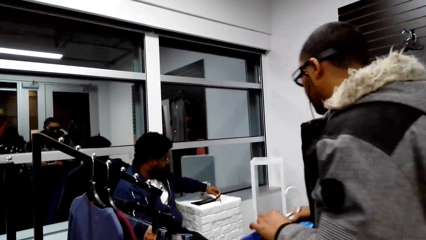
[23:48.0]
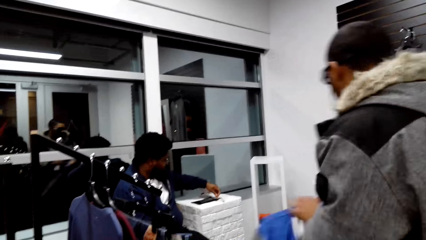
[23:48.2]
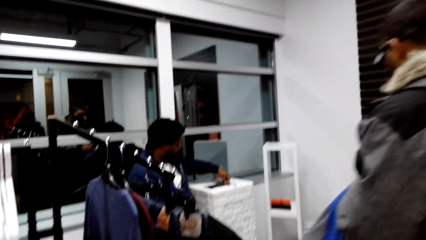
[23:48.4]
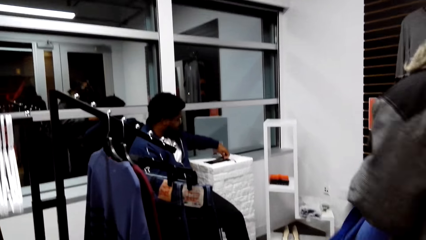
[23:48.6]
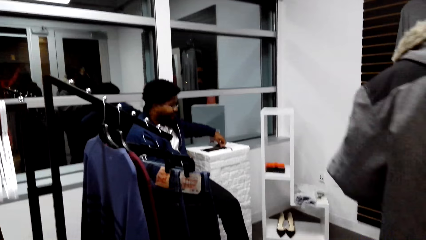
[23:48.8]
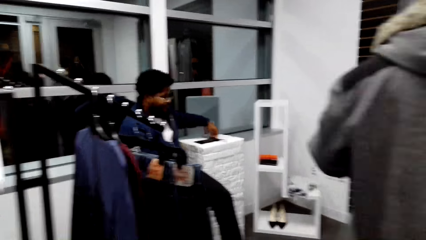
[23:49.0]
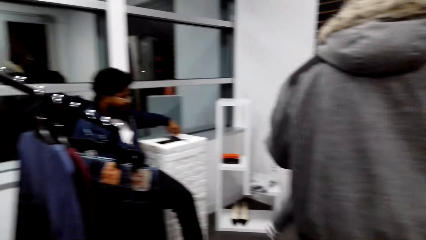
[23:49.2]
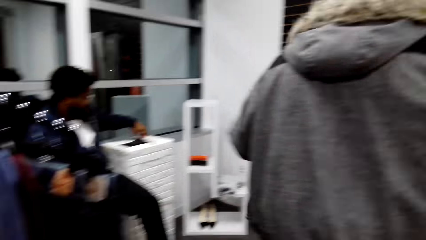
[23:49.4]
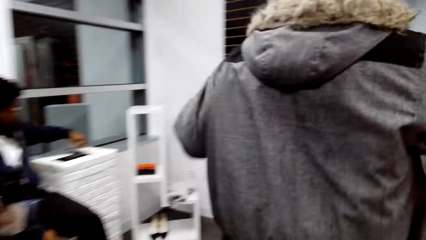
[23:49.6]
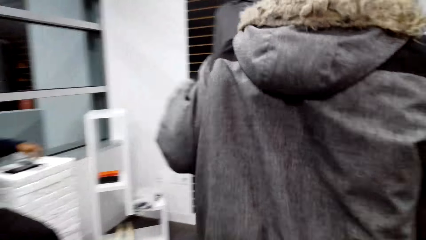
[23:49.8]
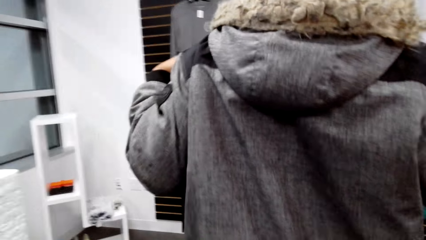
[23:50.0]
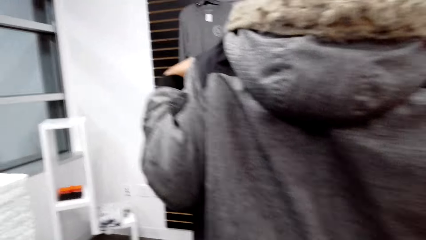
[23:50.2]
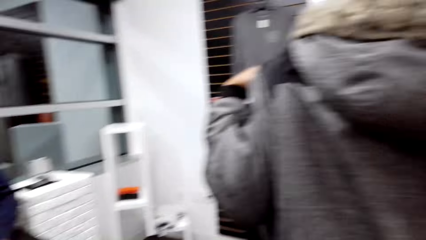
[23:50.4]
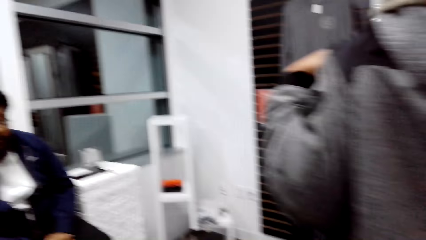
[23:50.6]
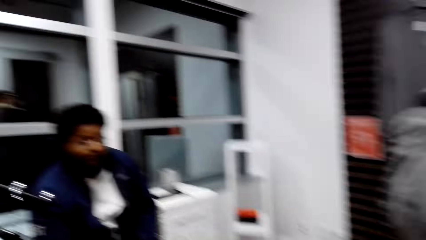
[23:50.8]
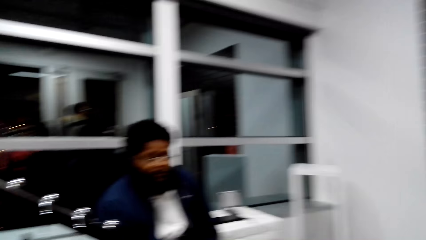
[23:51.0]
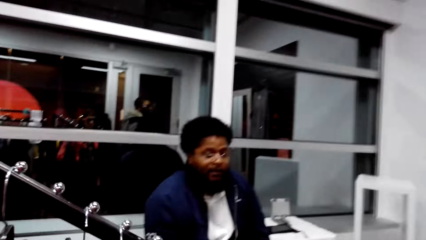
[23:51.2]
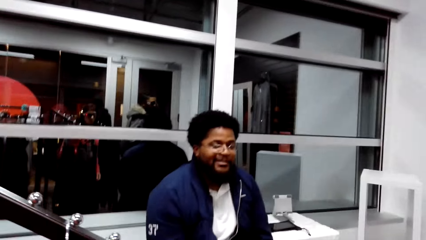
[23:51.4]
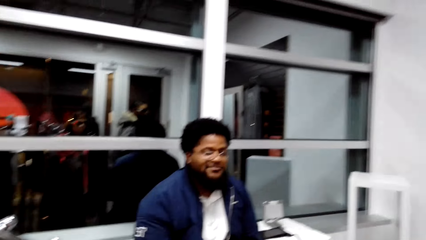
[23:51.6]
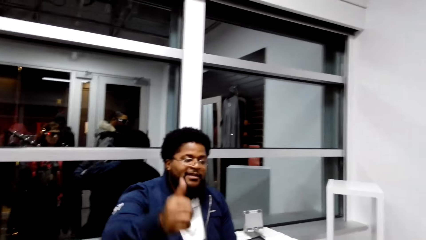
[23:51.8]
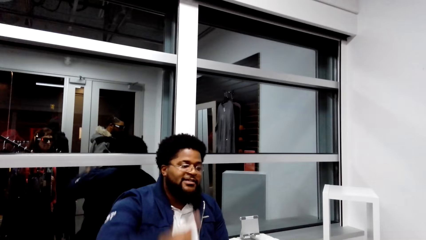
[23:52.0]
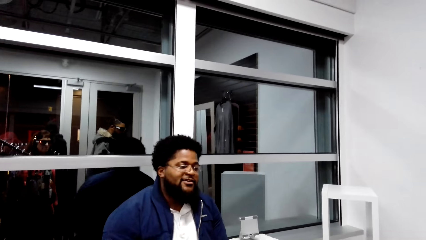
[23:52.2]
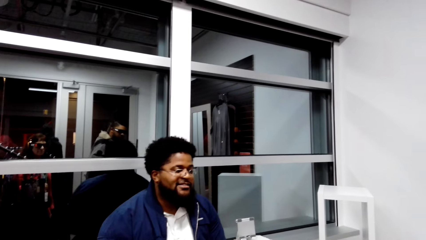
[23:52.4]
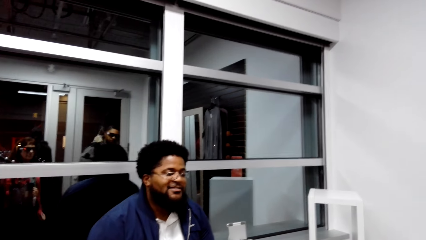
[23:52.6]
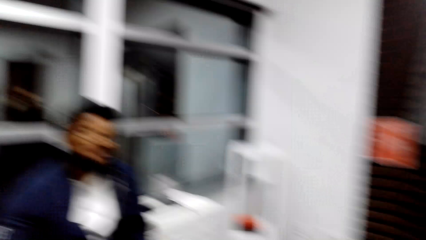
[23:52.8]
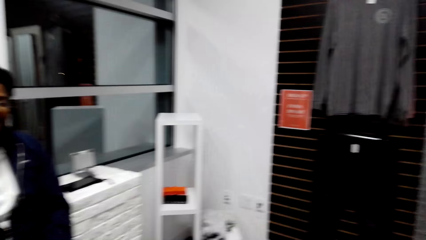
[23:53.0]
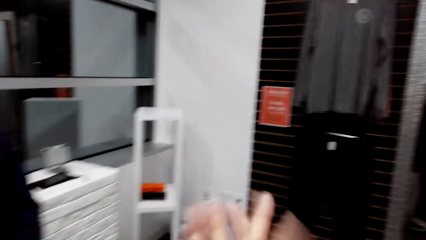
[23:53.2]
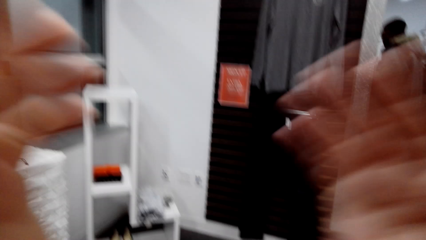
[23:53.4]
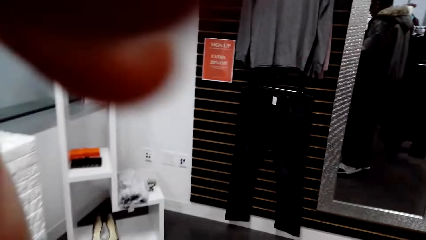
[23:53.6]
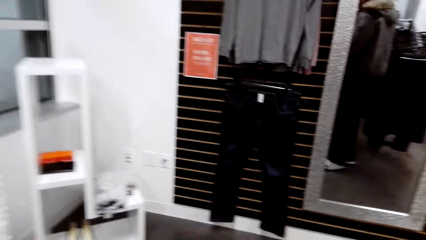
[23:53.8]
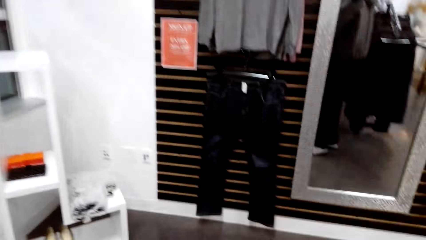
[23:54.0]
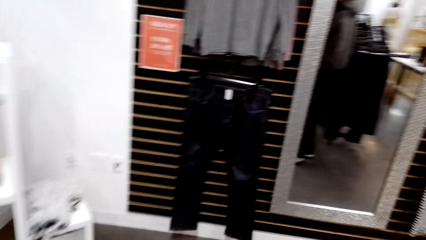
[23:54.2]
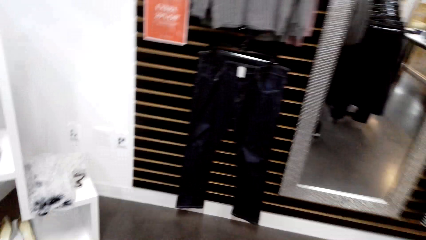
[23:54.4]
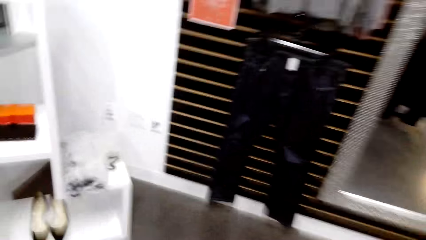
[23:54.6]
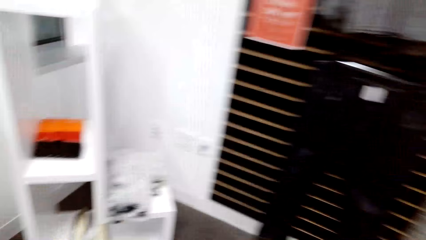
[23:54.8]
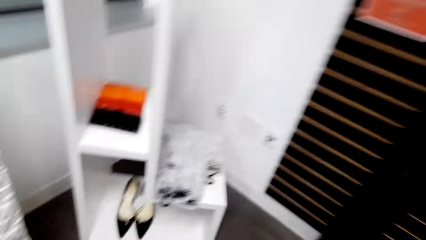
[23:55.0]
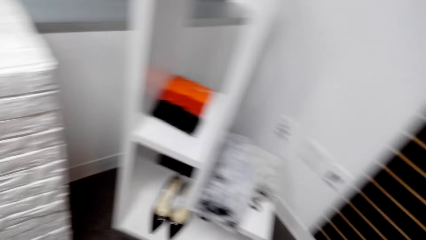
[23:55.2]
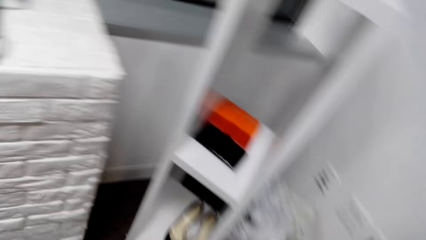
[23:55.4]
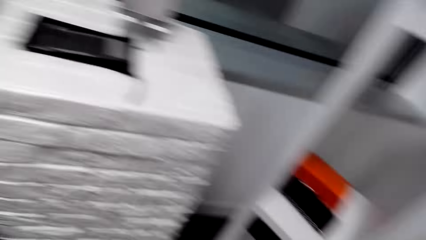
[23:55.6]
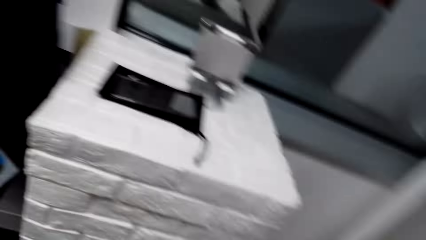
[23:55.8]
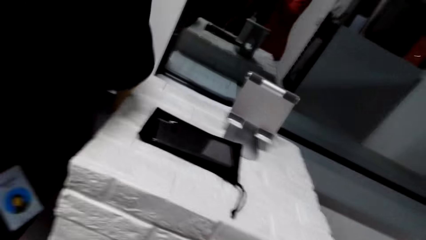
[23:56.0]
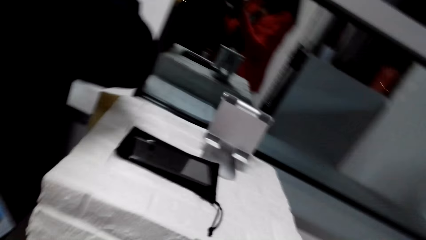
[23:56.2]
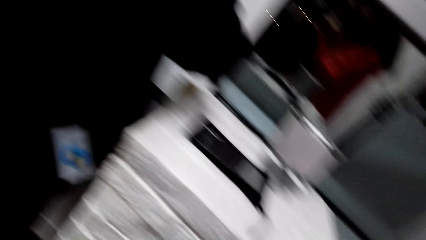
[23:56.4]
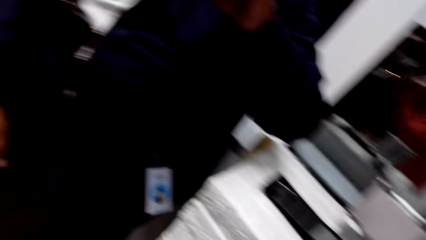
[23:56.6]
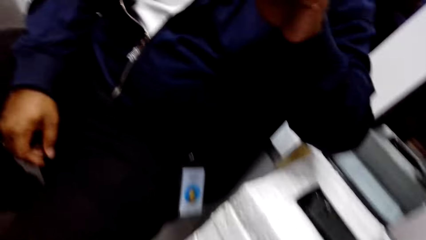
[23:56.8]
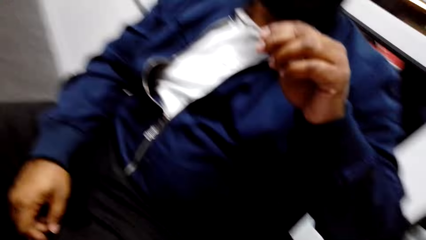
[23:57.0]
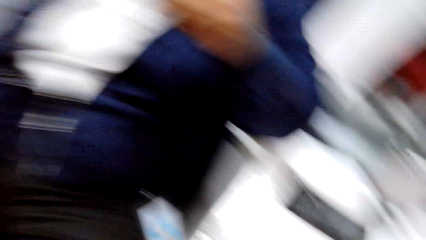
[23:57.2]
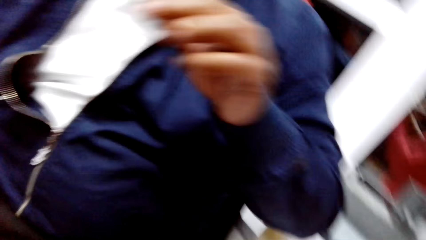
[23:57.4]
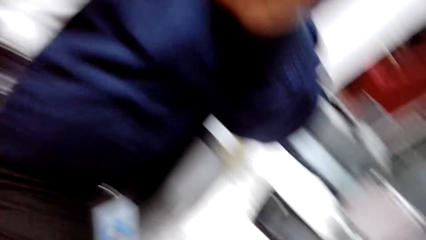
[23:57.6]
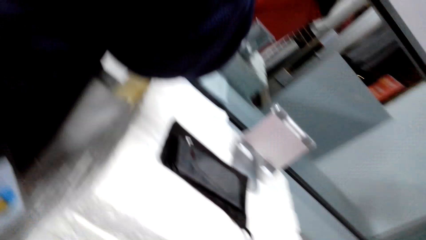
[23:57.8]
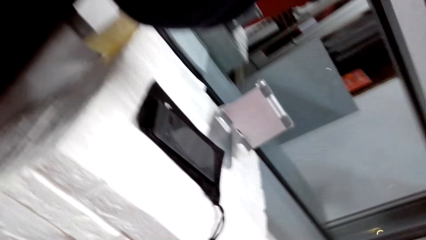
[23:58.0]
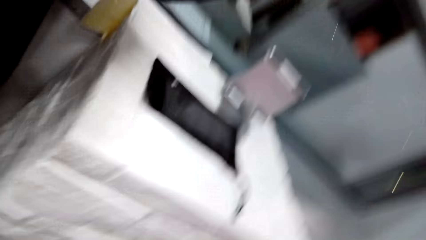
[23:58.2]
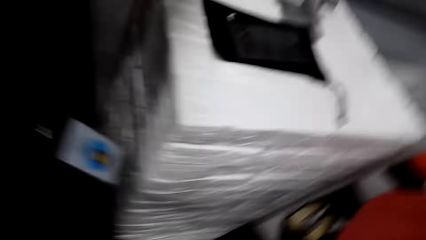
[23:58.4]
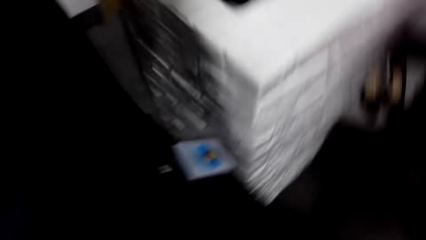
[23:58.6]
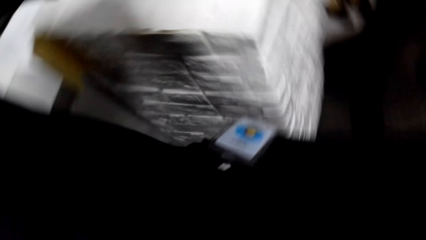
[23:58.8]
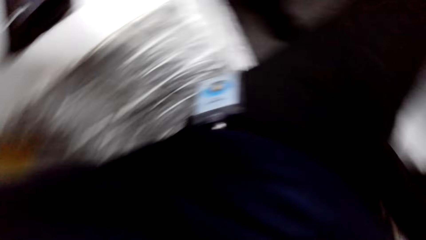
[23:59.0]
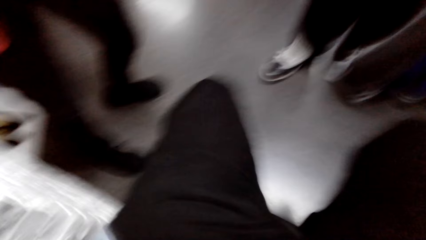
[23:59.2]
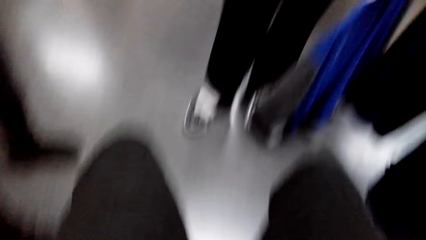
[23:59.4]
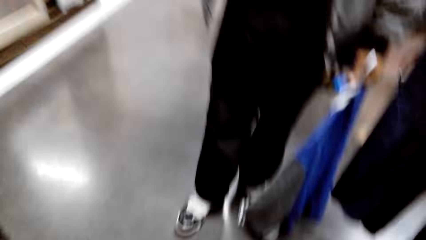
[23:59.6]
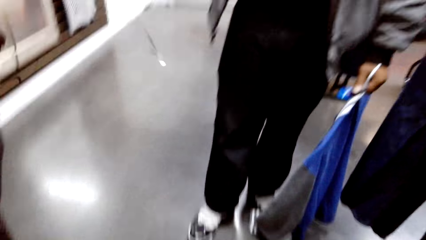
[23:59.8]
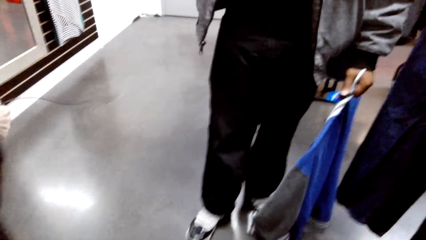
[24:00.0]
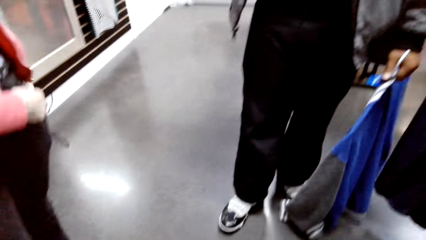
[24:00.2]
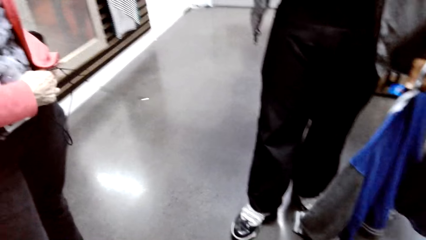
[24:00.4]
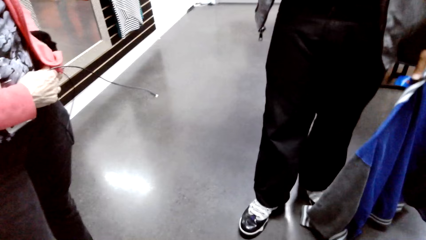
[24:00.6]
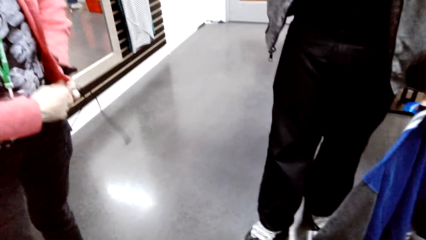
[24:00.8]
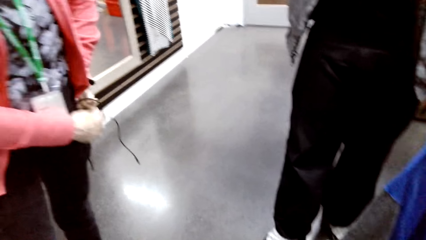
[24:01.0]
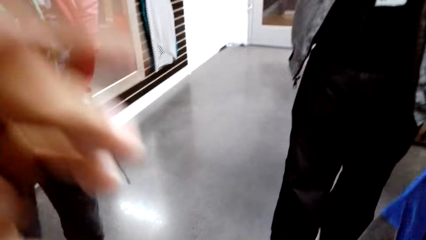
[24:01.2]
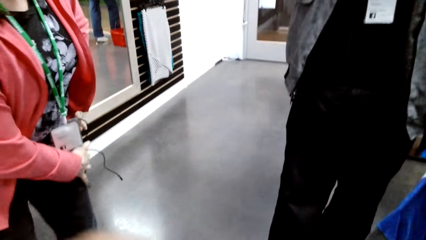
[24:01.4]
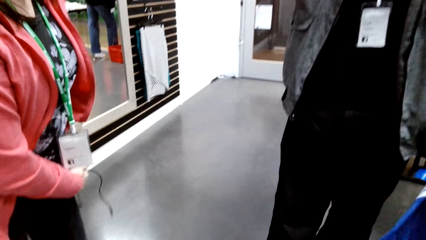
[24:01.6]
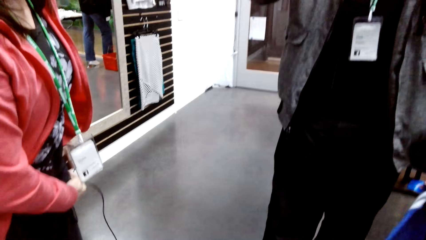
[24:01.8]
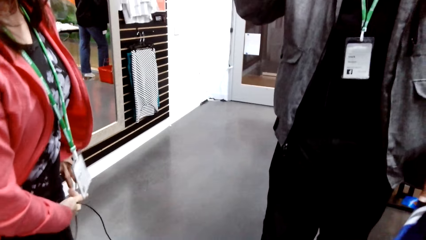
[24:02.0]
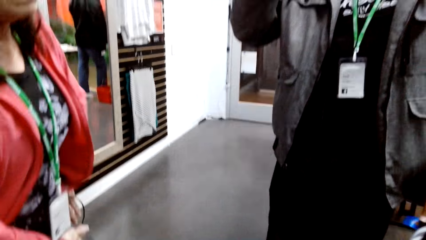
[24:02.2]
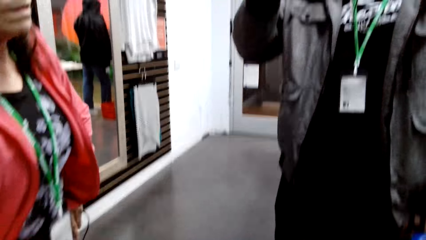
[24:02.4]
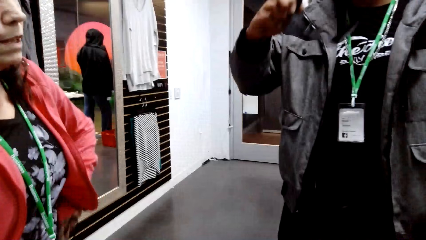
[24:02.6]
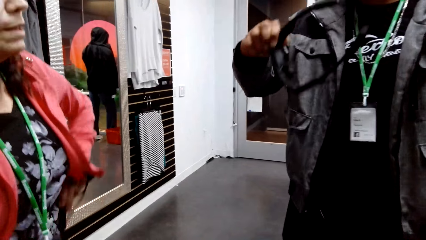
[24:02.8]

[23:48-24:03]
A man gestures at the camera wearer. The man answers the camera wearer. The camera wearer claps and looks around the boutique.
